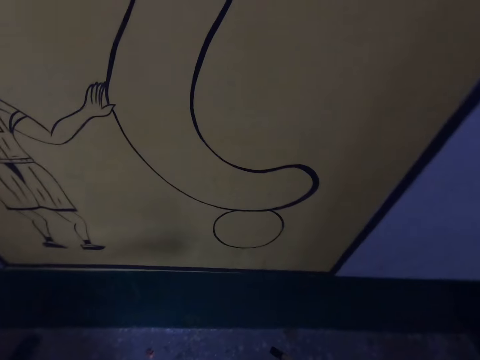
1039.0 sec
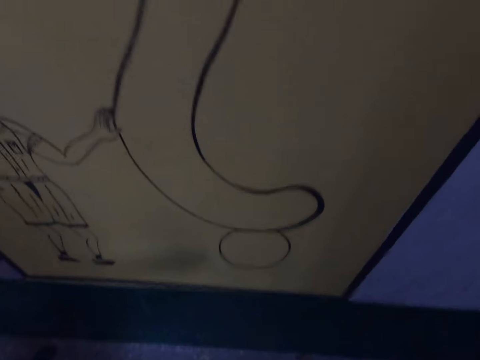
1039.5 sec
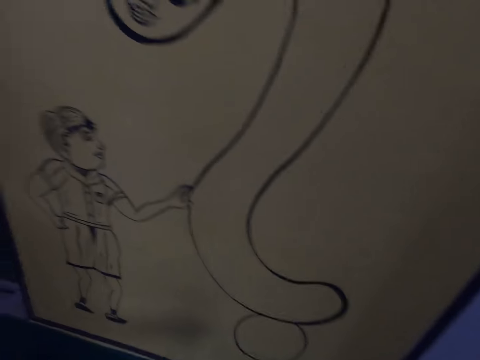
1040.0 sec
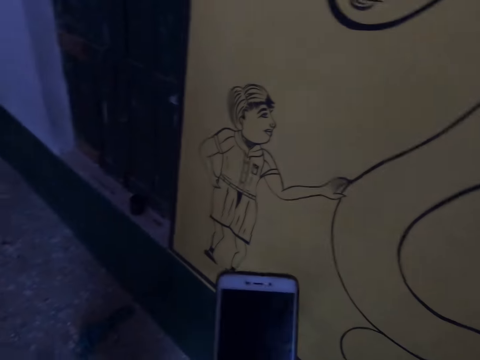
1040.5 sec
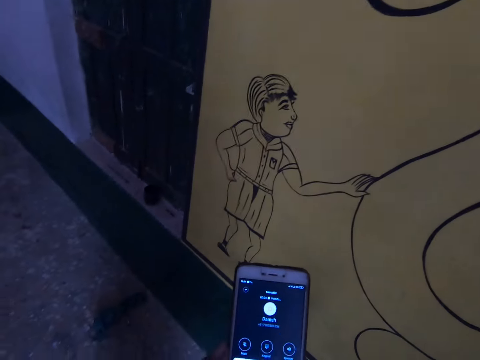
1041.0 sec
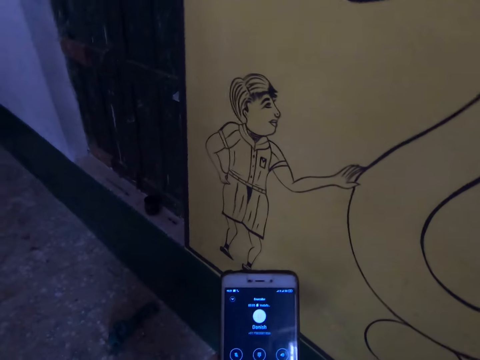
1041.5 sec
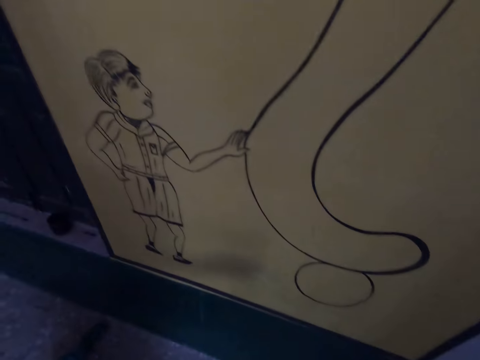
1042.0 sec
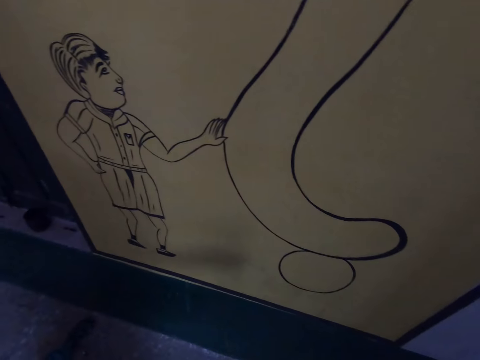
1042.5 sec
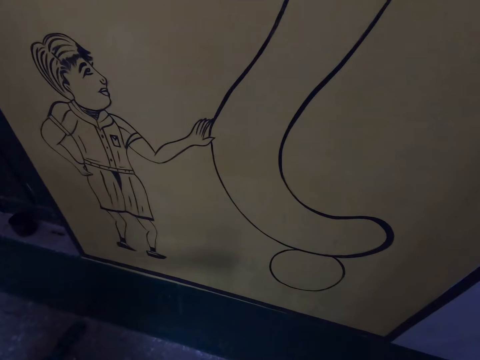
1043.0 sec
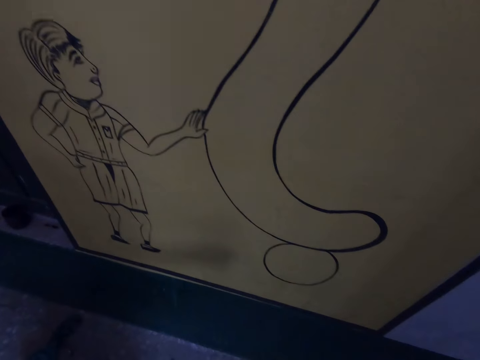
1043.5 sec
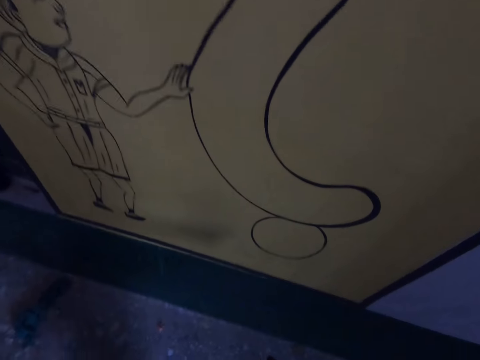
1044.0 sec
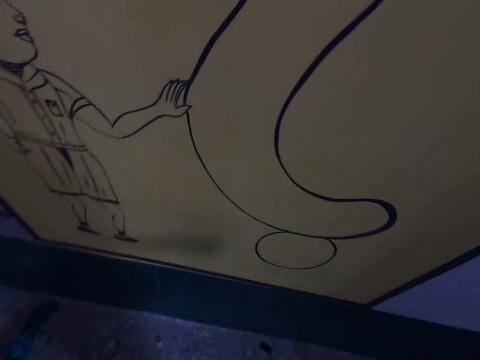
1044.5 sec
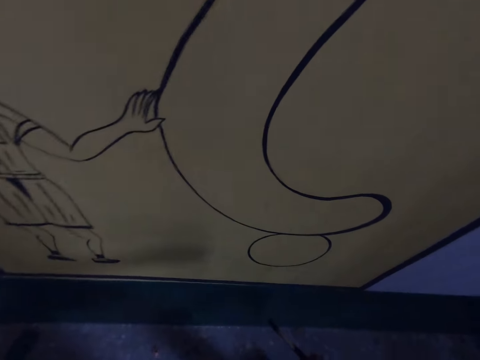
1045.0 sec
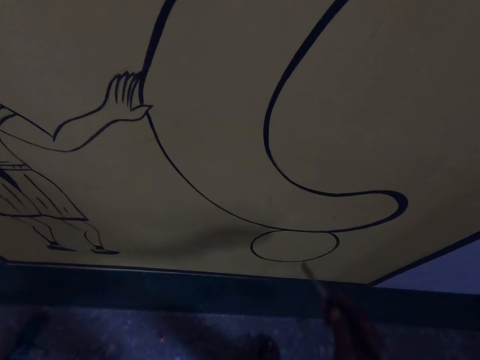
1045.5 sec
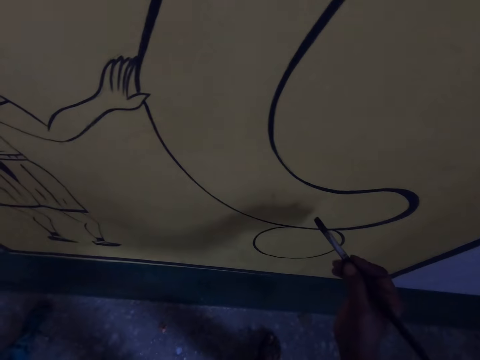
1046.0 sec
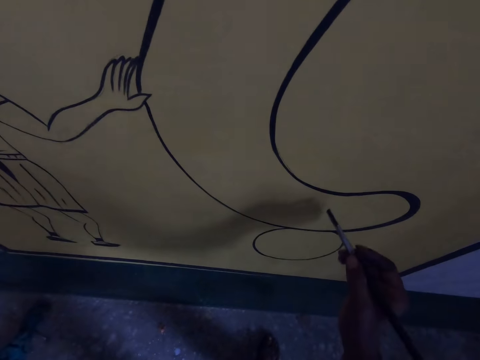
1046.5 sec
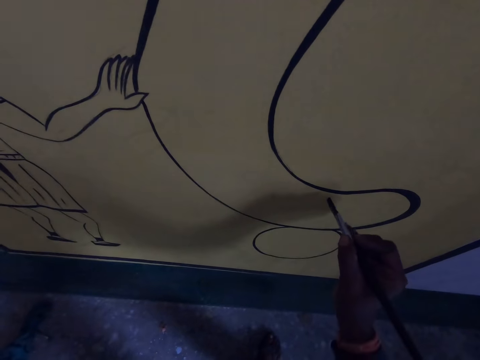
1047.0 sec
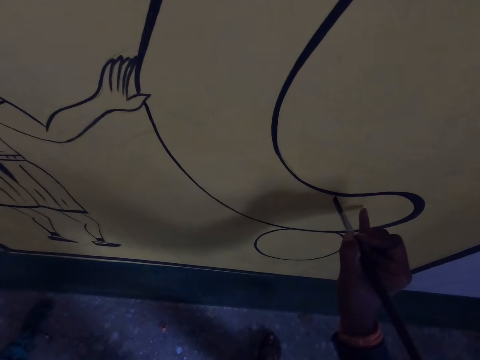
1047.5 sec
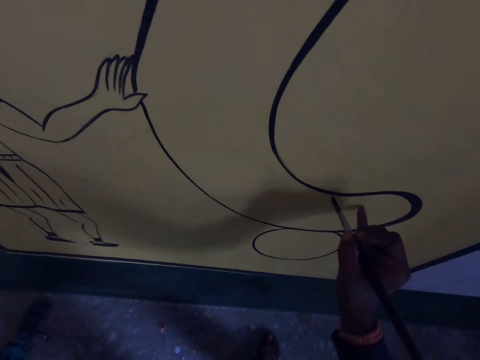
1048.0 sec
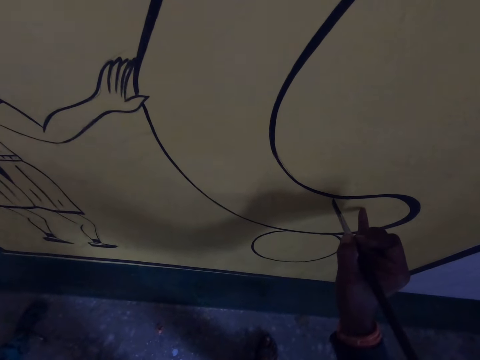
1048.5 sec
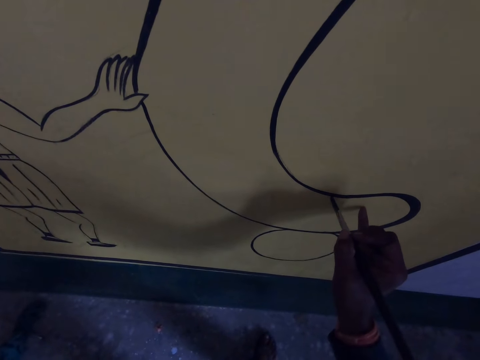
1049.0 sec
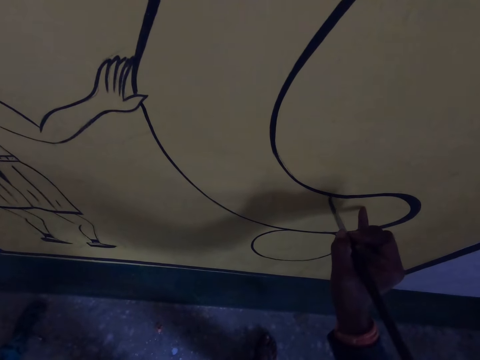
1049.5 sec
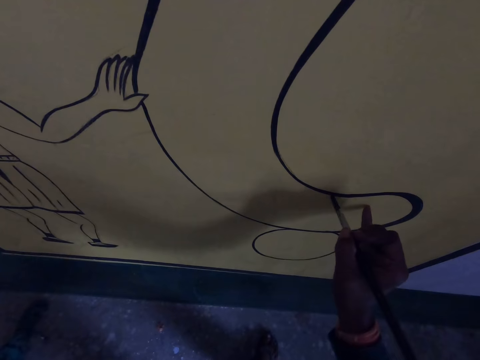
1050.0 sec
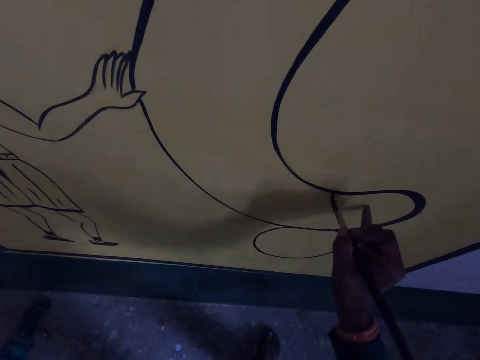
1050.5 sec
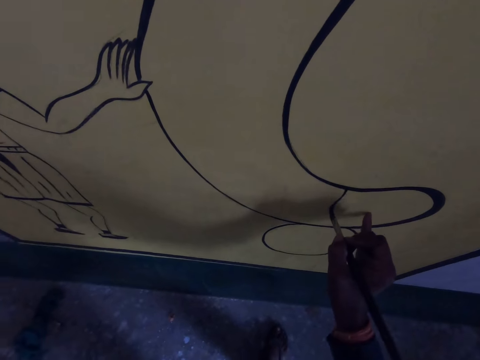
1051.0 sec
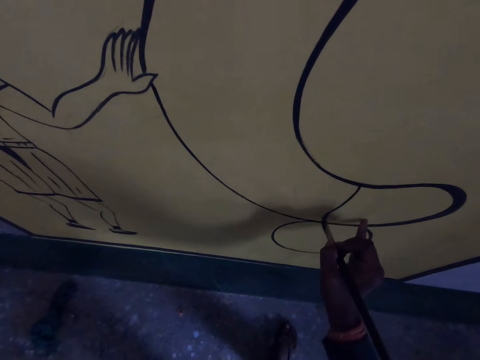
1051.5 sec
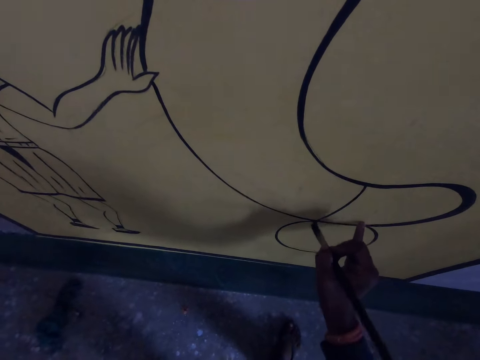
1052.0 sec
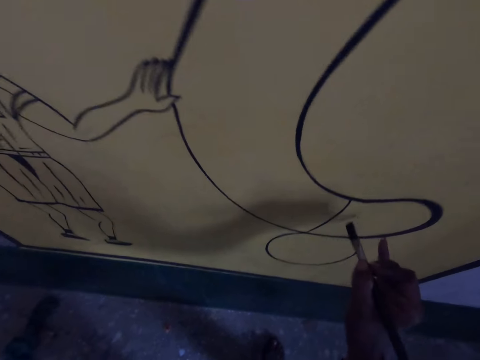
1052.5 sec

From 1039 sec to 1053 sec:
The camera wearer operates the phone. He checks his phone. He talks on the phone. He bends down. He draws on the wall with the drawing brush. He holds the wall with his finger. He interacts with a woman over the phone. He paints the picture on the wall.

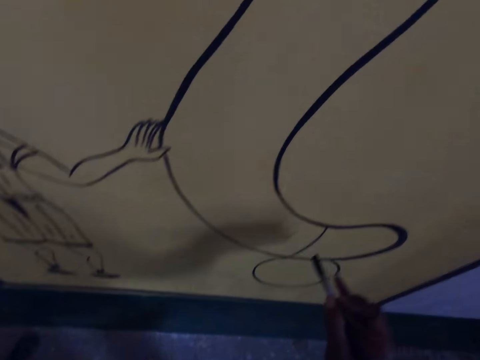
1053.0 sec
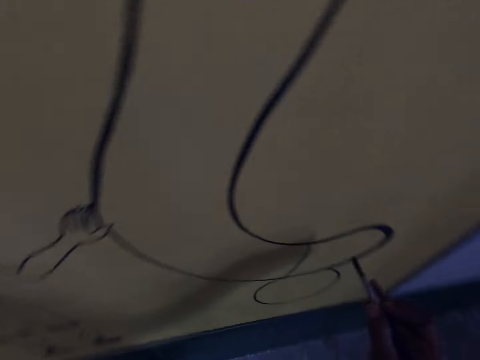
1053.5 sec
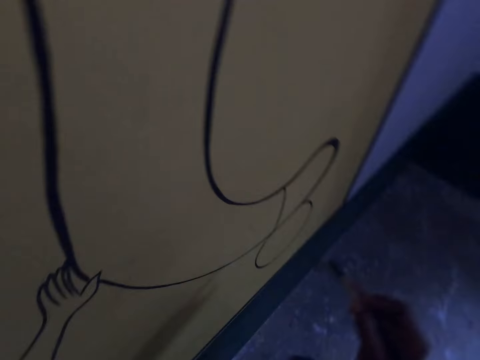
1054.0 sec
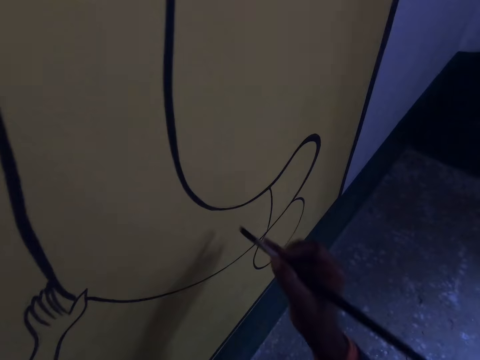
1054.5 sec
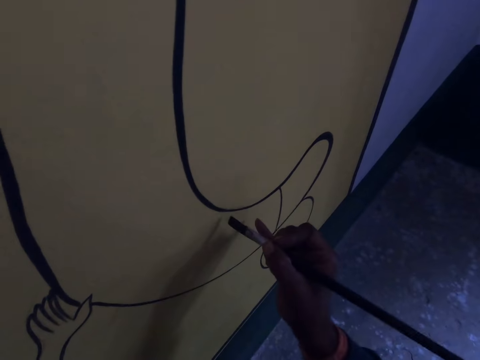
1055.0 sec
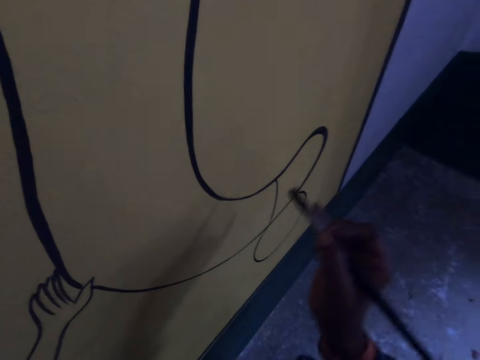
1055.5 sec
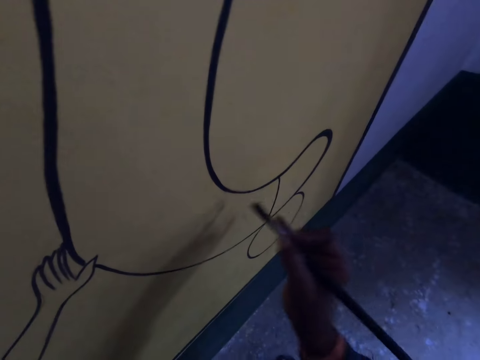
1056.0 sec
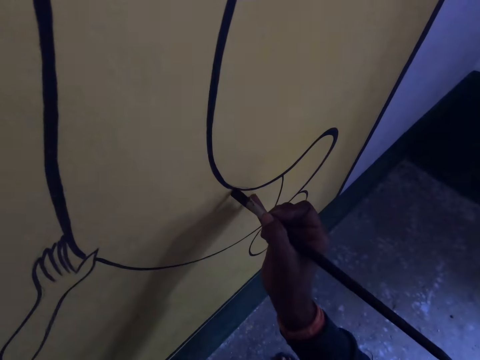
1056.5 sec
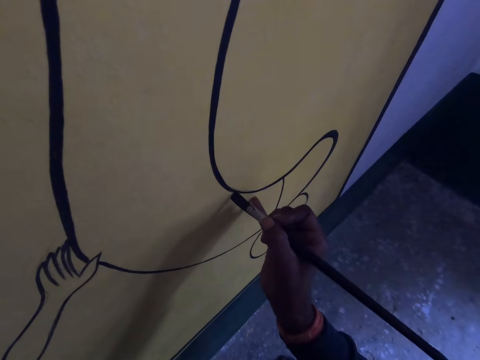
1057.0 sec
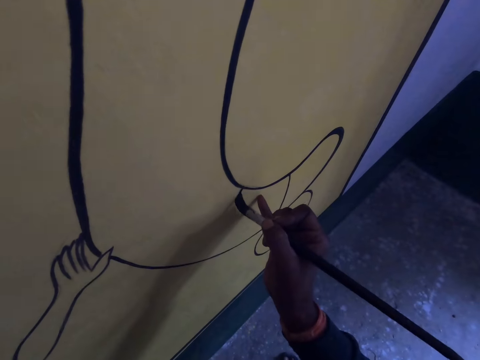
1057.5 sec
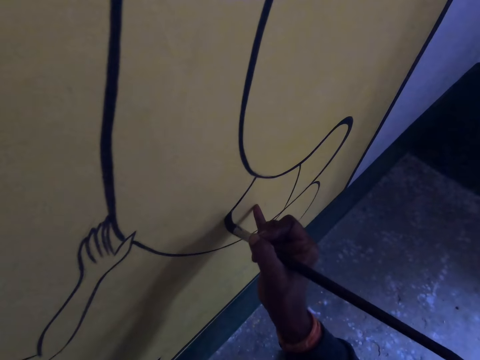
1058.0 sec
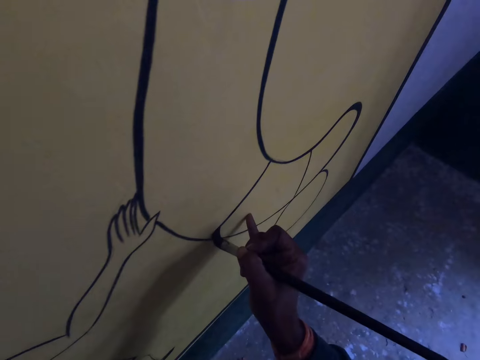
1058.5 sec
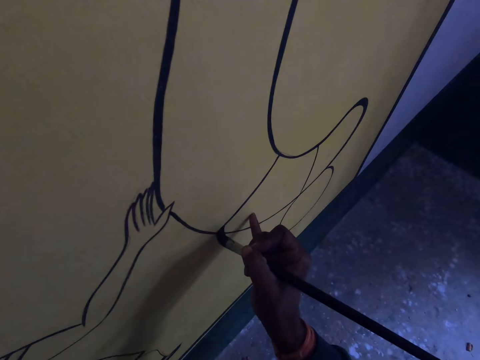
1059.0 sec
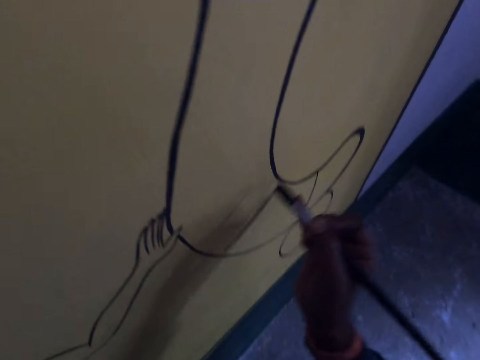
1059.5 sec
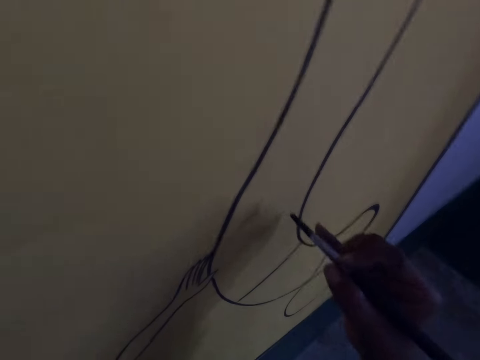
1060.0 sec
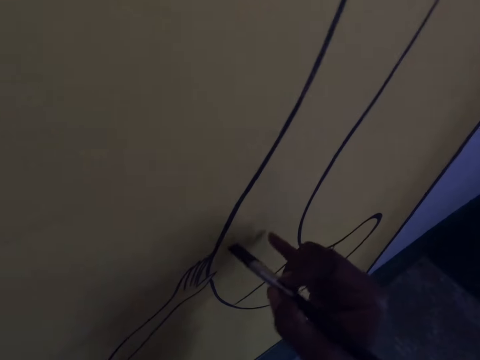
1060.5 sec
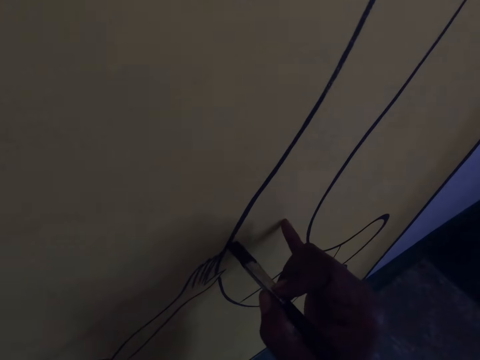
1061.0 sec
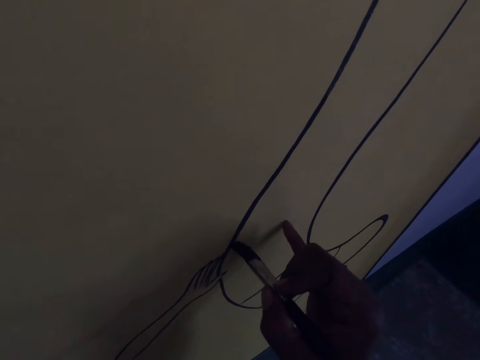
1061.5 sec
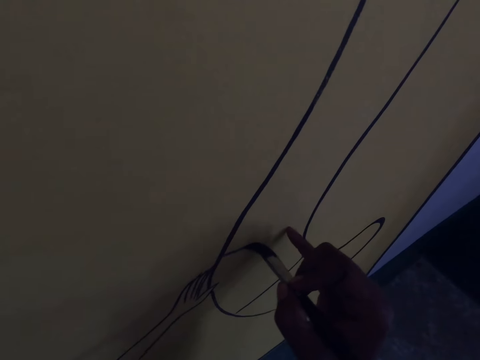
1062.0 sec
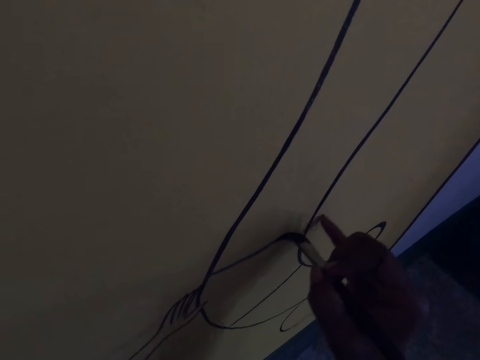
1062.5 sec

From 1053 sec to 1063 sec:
The camera wearer moves his hand. He paints the picture on a wall.

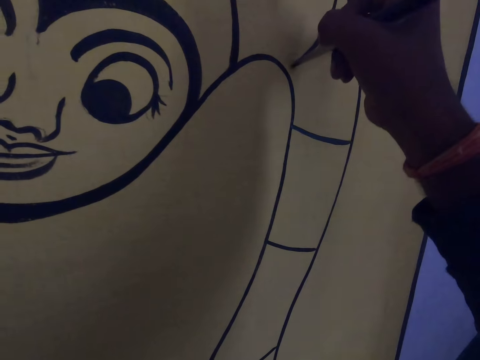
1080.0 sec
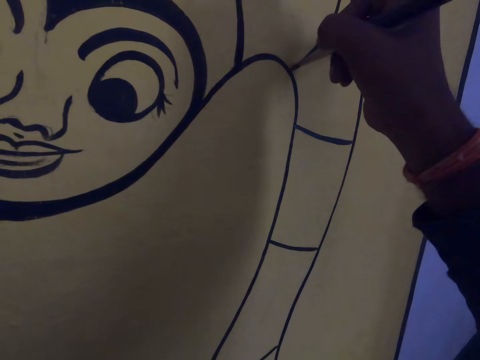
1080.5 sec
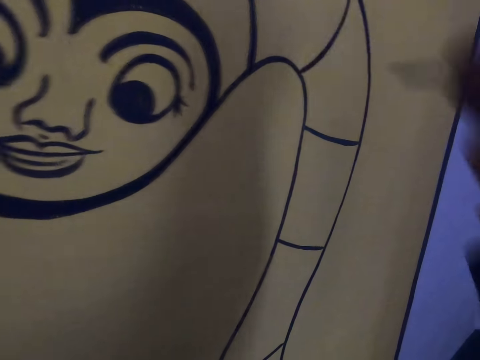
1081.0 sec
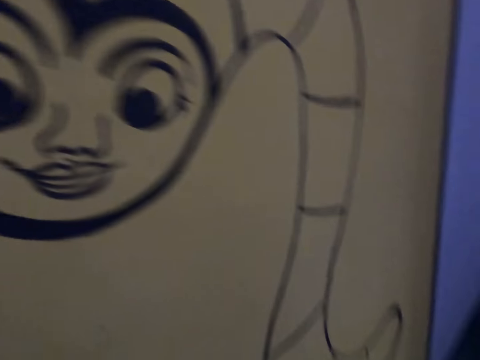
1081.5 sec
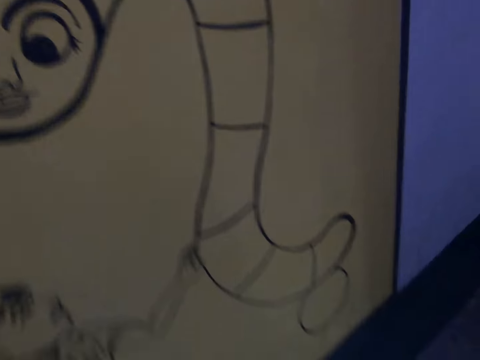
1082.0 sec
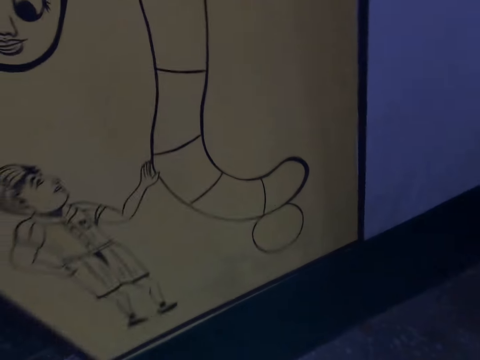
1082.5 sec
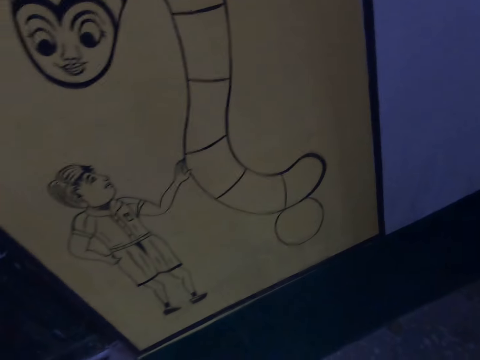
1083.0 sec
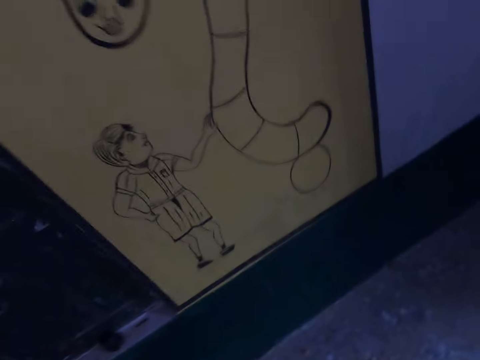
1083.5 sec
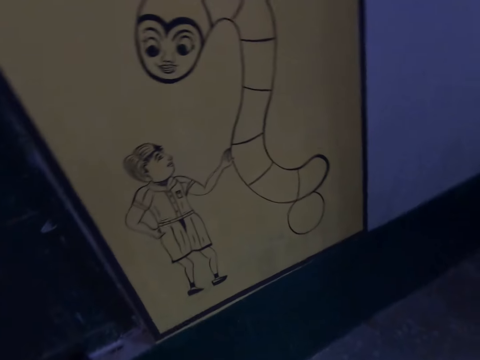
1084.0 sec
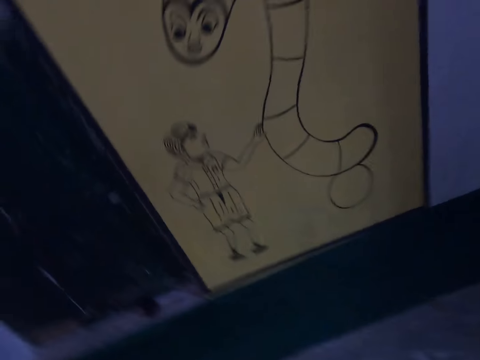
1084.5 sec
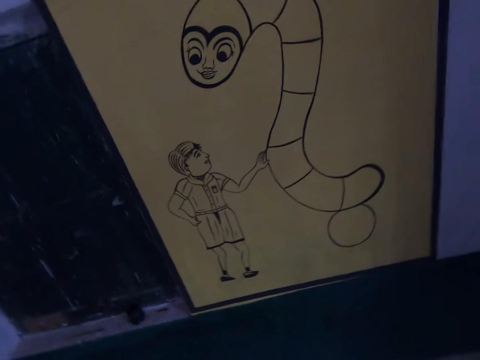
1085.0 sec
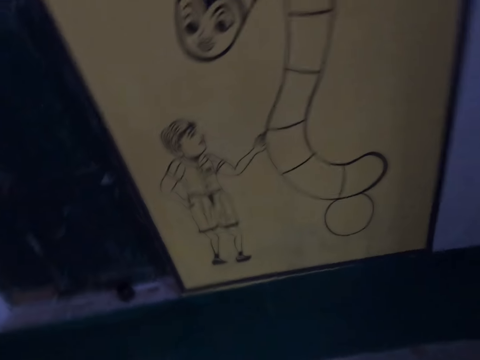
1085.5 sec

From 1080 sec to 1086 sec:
The camera wearer looks at the picture on the wall. They step back.
